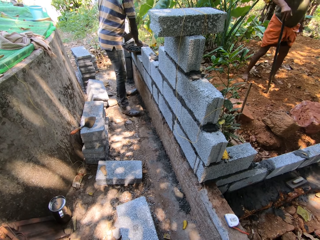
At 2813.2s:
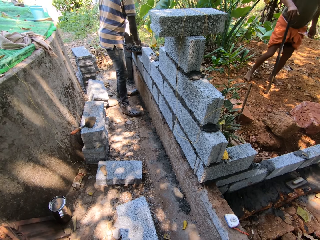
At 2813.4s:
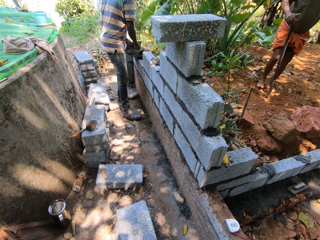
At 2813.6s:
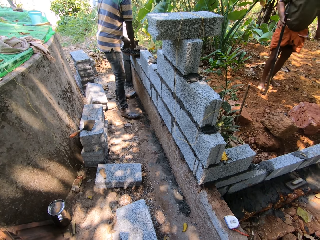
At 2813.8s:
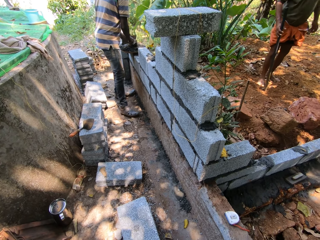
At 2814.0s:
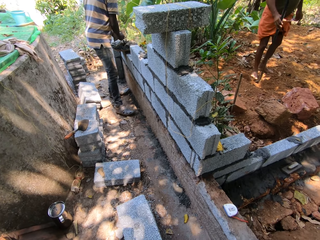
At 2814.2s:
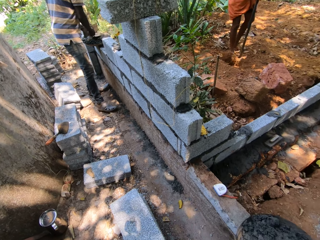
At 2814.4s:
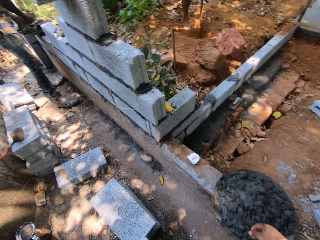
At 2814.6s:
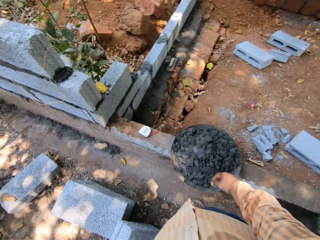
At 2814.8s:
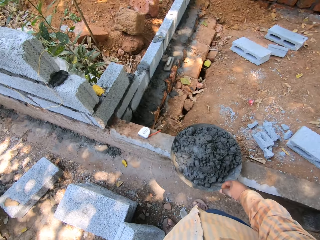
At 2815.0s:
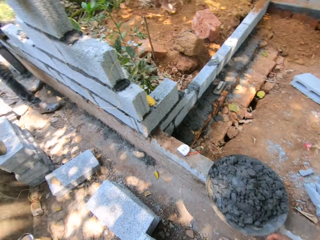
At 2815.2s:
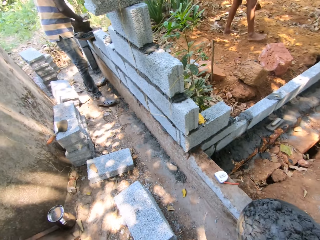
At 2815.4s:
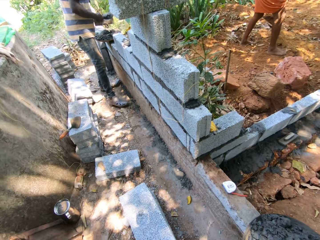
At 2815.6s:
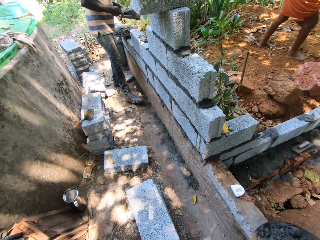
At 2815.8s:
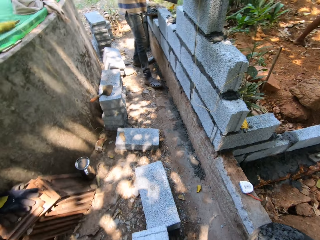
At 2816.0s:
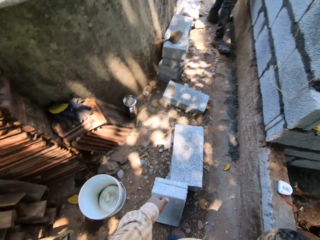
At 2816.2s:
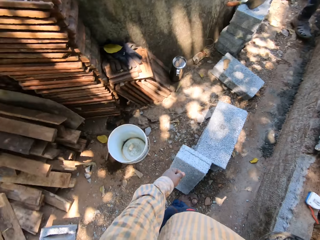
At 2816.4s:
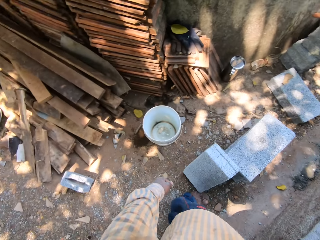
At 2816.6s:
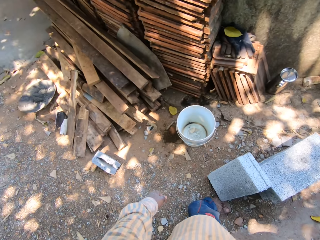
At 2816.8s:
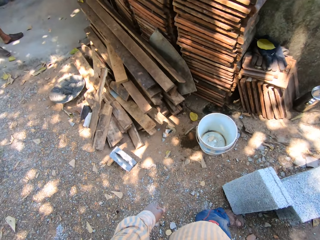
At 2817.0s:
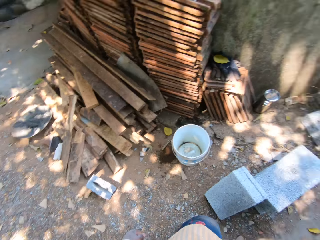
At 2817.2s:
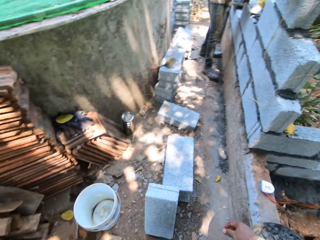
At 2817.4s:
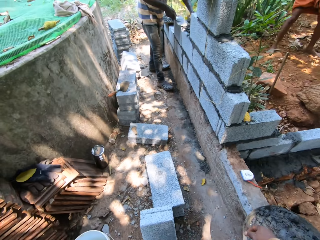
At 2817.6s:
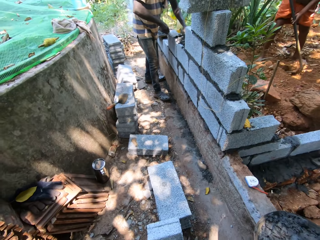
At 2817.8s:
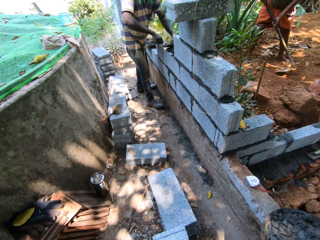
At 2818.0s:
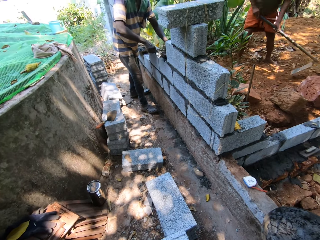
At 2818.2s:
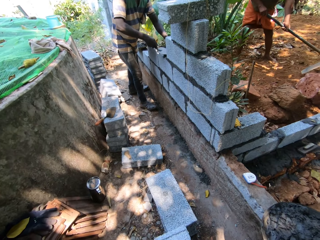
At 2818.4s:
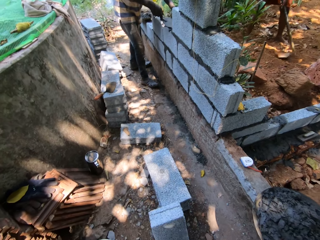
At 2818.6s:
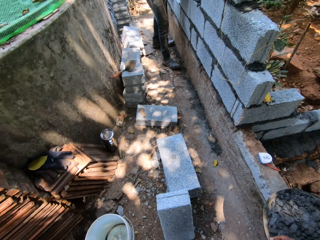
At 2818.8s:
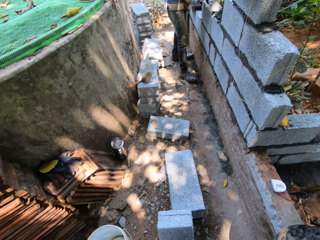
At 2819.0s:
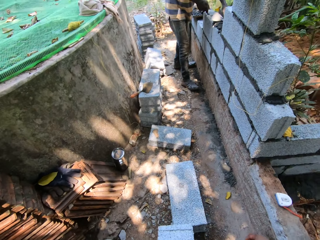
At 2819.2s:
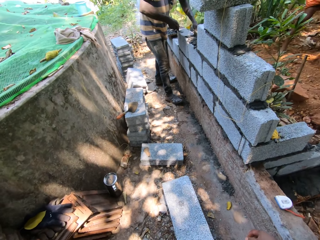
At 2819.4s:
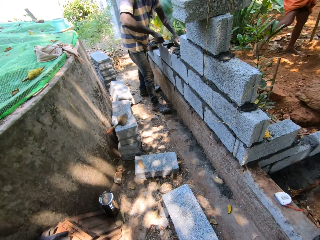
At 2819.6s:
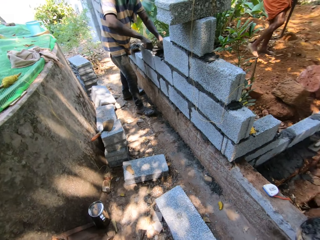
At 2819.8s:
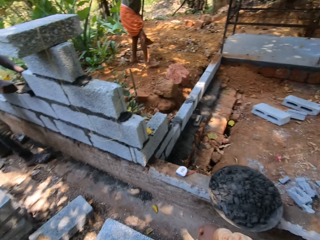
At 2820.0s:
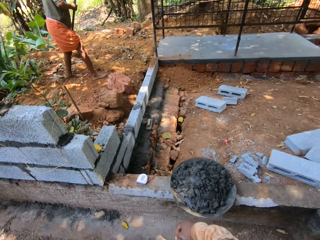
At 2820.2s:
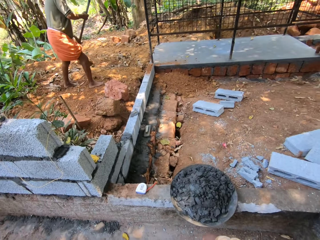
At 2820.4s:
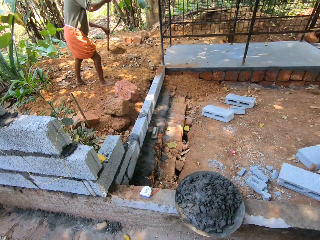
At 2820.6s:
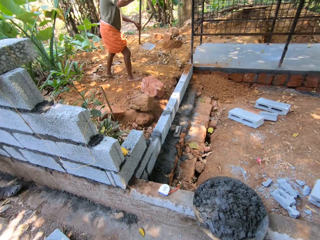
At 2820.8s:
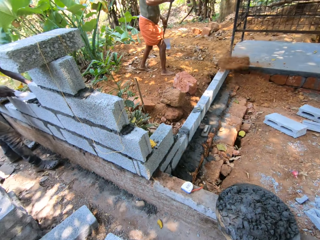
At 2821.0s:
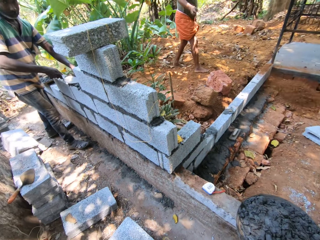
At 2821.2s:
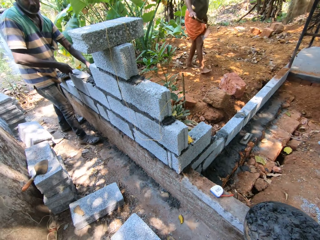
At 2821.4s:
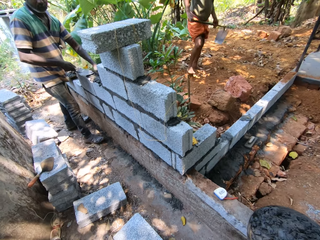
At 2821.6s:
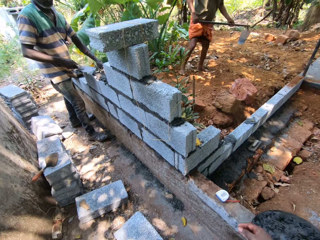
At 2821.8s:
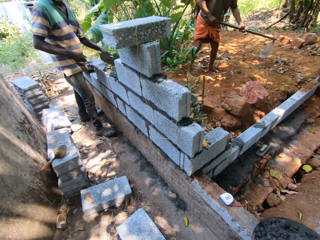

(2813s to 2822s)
A man picks up a trowel from the pan on the fence with his left hand, mixes mortar in the pan on the fence with the trowel in his right hand and packs the mortar from the pan on the fence with the trowel in his right hand. Another man lifts the digging hoe from the ground with his right hand. The first man applies the mortar to the fence with the trowel in his right hand and his left hand. The other man tills the ground with the digging hoe in his hands and throws sand from the digging hoe in his hands on the ground.

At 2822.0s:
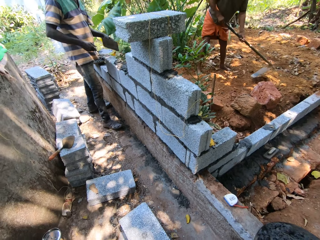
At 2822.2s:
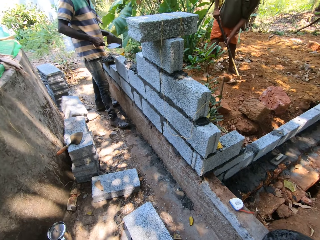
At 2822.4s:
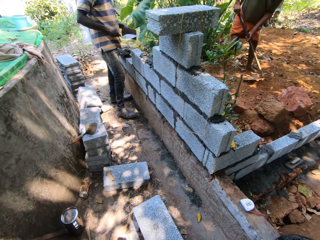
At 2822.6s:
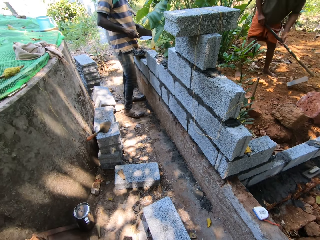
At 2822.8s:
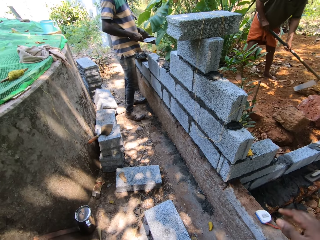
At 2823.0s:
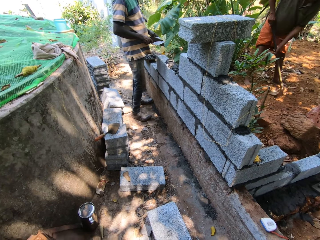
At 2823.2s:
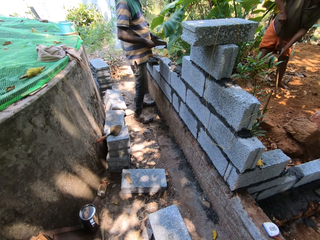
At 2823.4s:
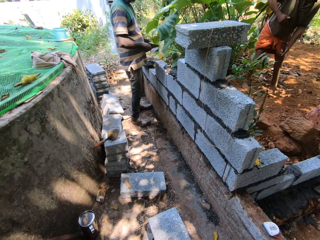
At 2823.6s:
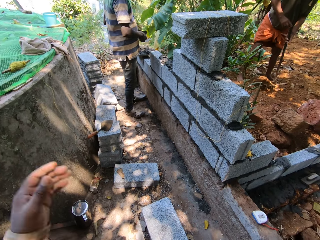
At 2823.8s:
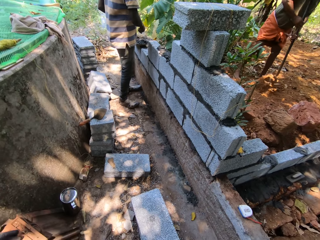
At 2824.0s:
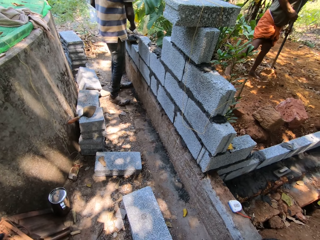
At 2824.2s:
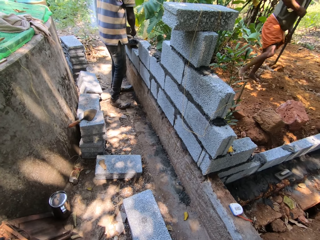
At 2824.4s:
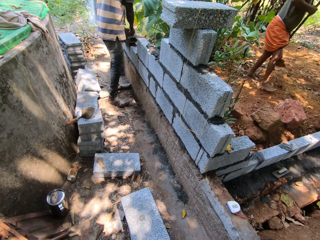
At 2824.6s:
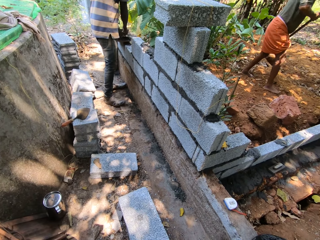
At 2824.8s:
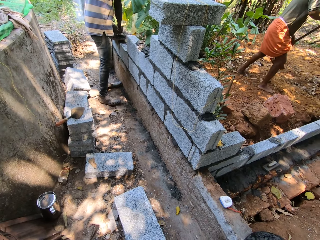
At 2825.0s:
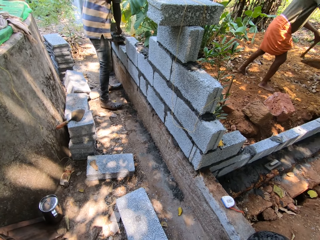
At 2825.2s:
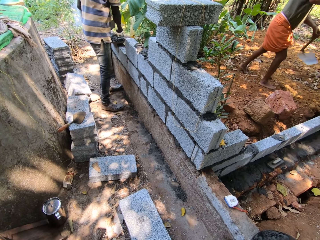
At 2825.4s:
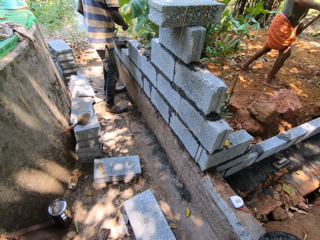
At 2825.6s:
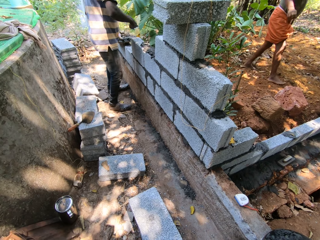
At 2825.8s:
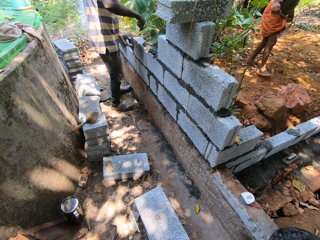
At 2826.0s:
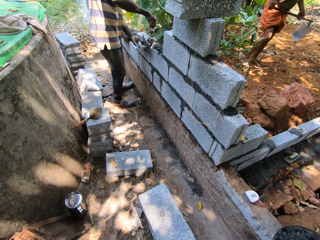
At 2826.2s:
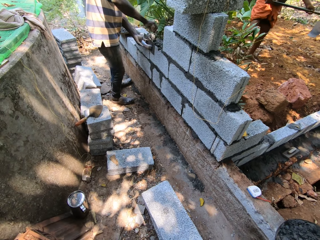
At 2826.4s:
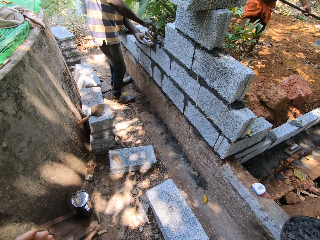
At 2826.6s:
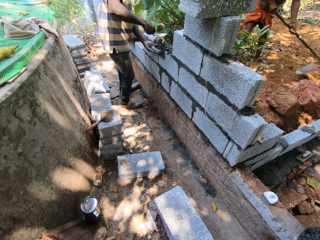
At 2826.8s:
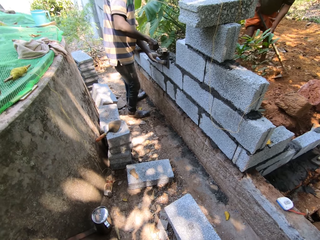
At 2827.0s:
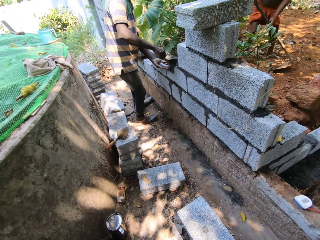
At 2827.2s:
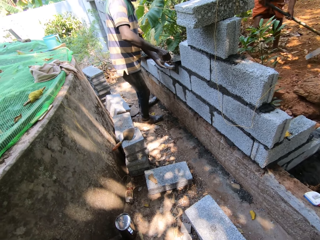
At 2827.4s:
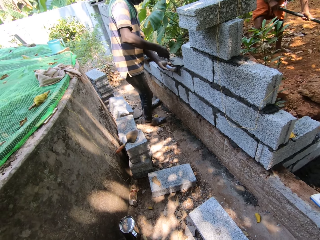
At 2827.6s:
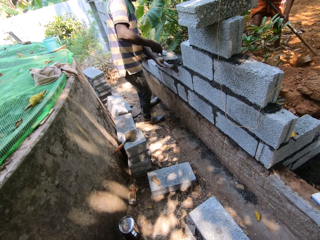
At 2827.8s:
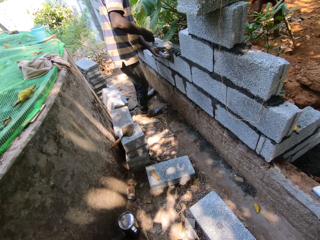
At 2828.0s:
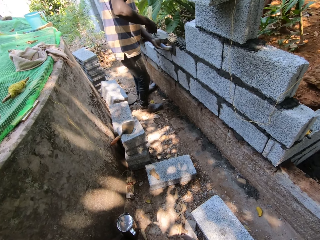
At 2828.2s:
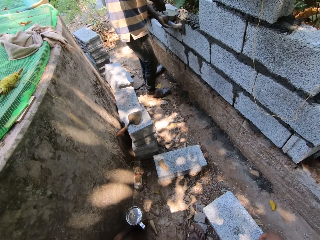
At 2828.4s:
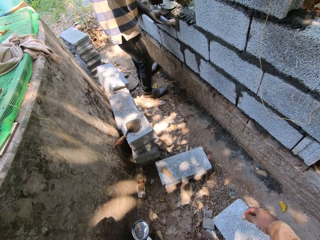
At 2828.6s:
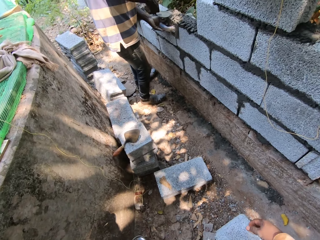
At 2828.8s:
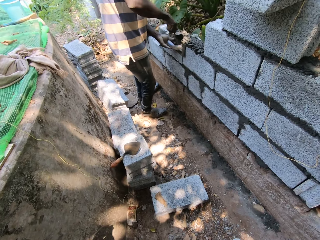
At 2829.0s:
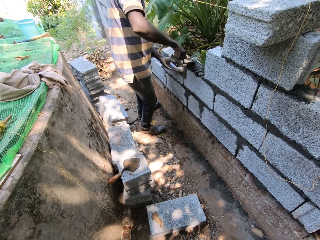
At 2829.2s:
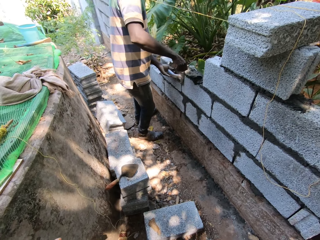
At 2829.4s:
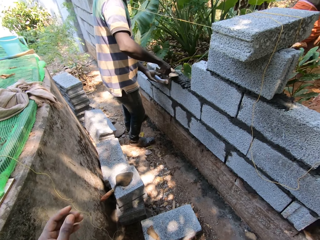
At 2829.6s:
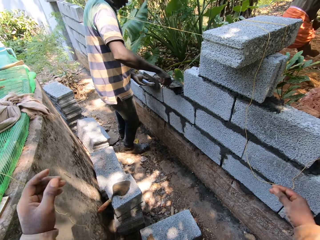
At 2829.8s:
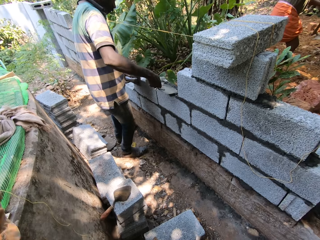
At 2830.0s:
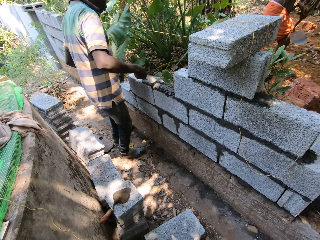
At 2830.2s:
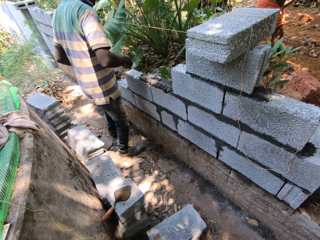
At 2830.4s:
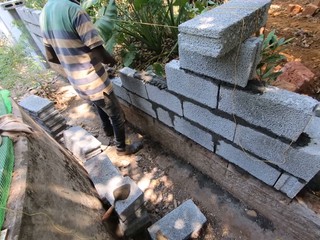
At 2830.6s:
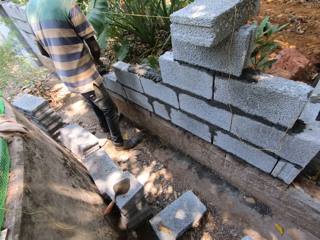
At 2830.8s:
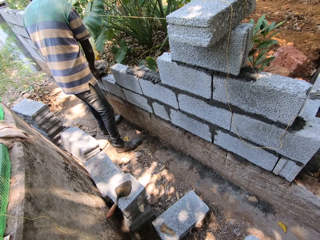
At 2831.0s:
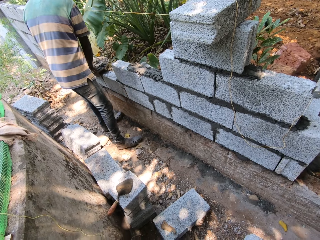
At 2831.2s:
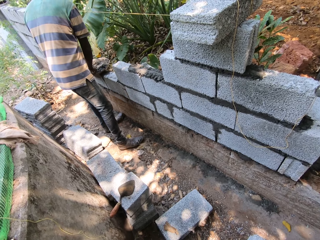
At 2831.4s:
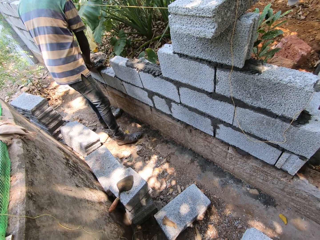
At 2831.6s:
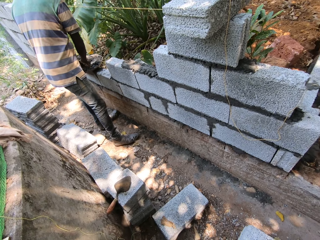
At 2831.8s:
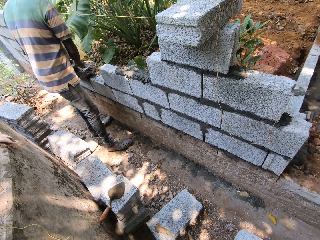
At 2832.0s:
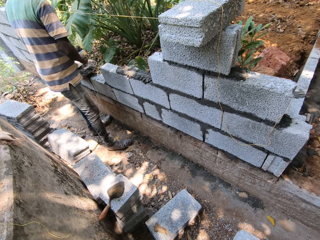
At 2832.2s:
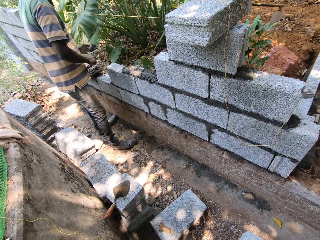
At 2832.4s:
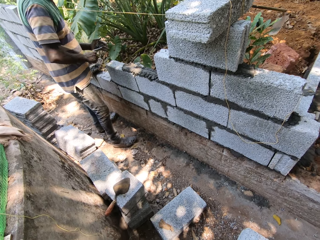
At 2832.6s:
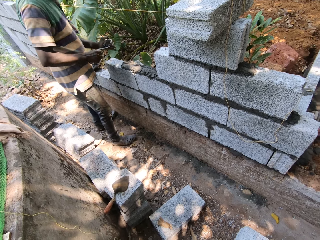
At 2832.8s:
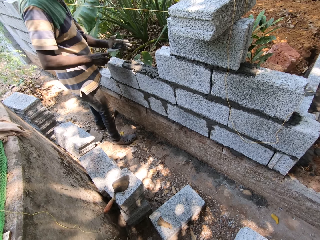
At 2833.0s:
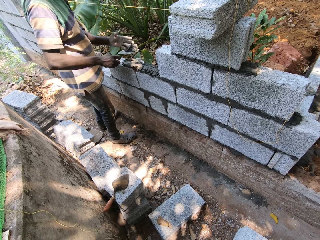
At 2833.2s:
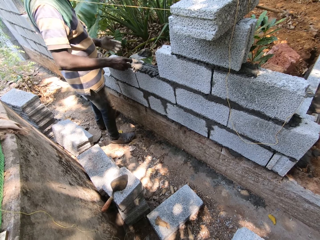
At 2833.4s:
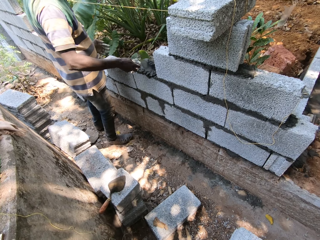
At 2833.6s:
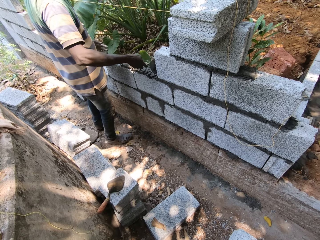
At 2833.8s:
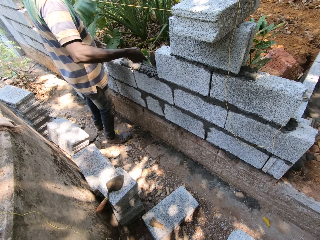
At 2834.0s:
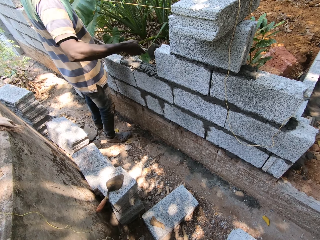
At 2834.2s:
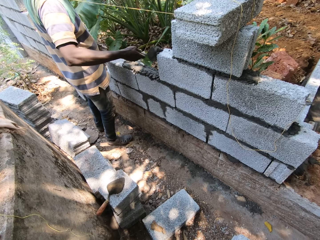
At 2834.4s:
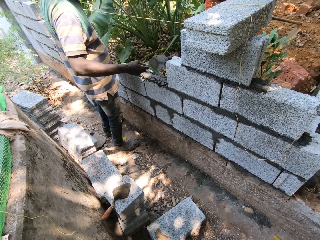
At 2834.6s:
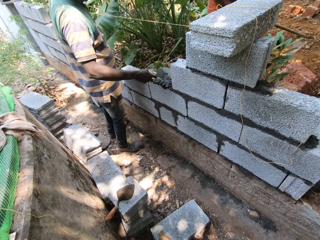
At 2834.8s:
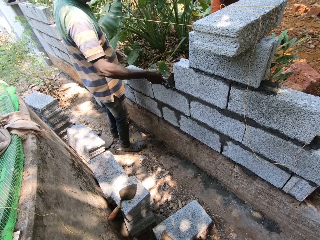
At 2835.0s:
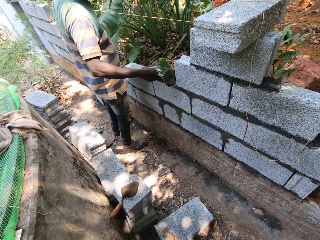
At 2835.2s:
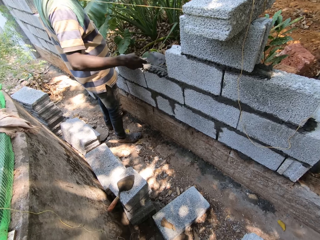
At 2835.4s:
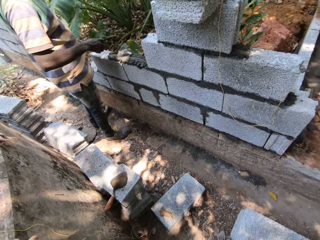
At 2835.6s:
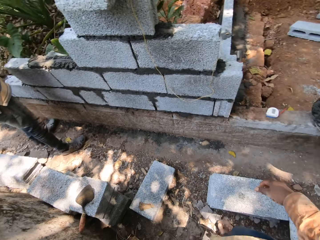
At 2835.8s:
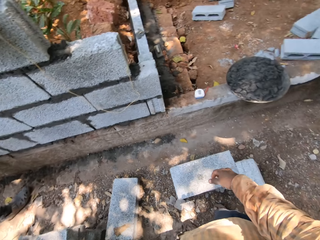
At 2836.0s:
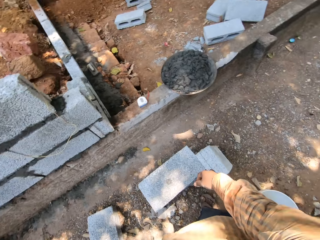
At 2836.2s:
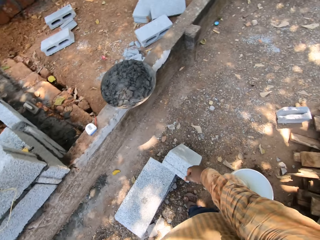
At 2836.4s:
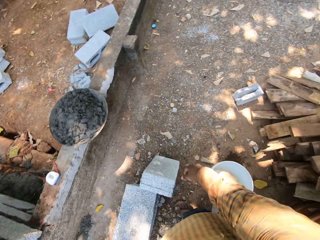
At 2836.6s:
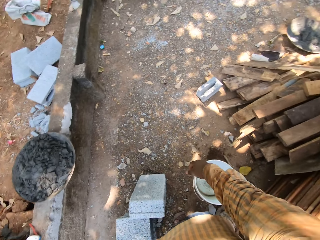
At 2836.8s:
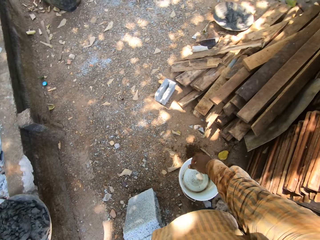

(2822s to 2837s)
The camera wearer does a hand movement. A man tills the ground with the digging hoe in his hands and packs sand from the ground with the digging hoe with his hands. Another man places cement on the stone and packs mortar from the pan on the fence with the trowel in his right hand. The camera wearer scoops the cement with the trowel. The first man throws the sand from the digging hoe in his hands on the ground. The second man places the trowel in his left hand on the fence and pours the mortar in the trowel in his right hand on the fence. The first man tills the ground with the digging hoe in his hands. The second man applies the mortar to the fence with the trowel in his right hand. The camera wearer does something with their hands. The second man packs the mortar from the pan on the fence with the trowel in his right hand and touches the trowel in his right hand with his left hand. The second man converses with the camera wearer and applies the mortar to the fence with the trowel in his right hand.
